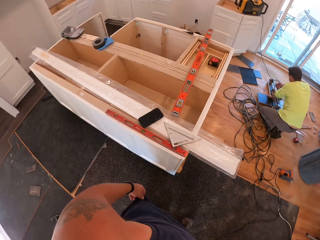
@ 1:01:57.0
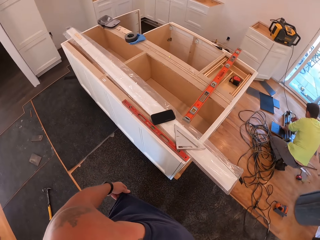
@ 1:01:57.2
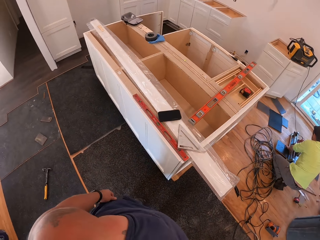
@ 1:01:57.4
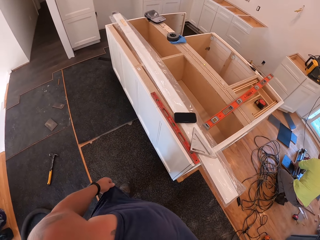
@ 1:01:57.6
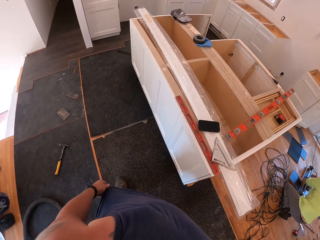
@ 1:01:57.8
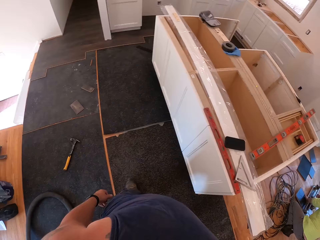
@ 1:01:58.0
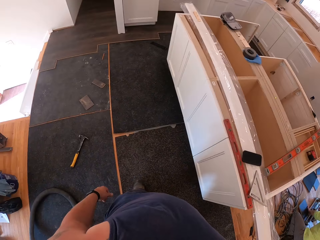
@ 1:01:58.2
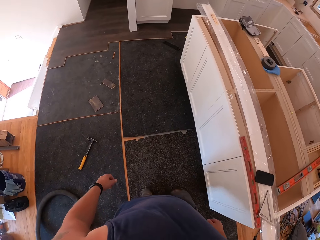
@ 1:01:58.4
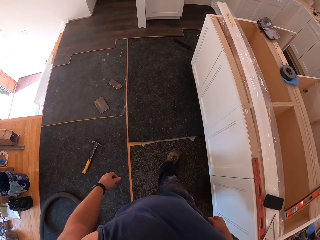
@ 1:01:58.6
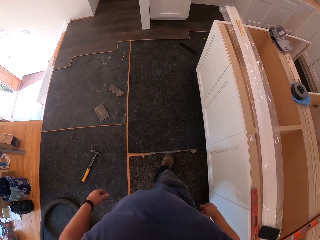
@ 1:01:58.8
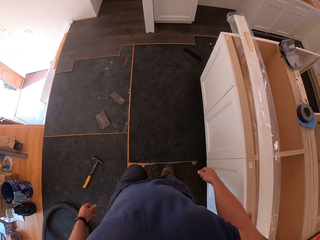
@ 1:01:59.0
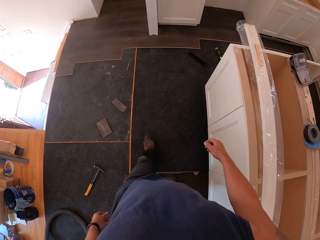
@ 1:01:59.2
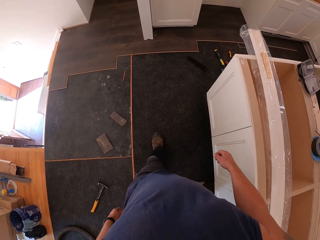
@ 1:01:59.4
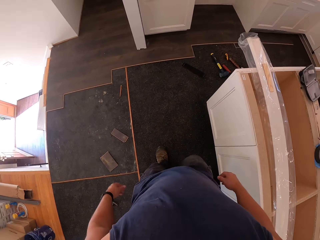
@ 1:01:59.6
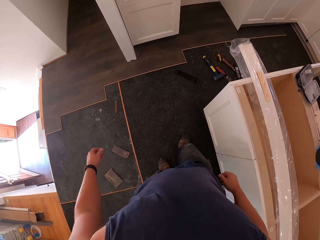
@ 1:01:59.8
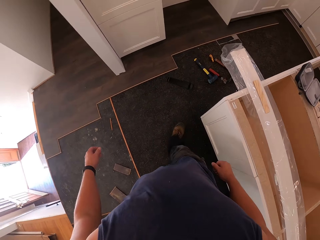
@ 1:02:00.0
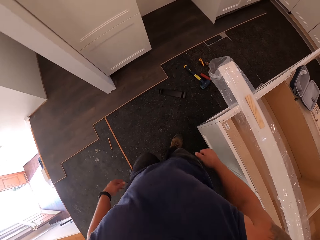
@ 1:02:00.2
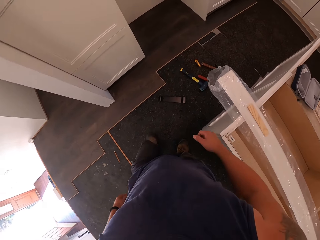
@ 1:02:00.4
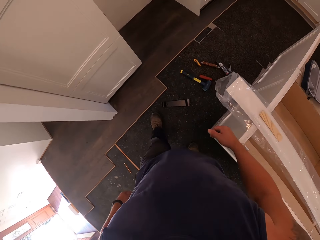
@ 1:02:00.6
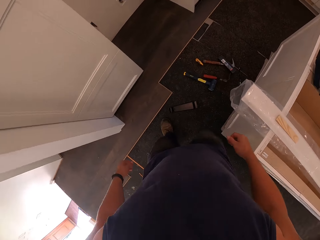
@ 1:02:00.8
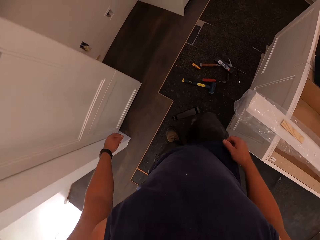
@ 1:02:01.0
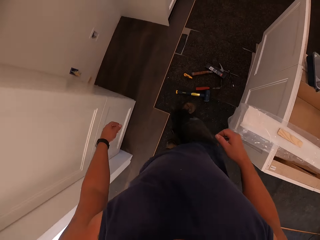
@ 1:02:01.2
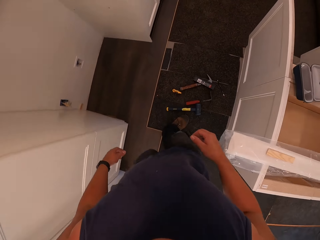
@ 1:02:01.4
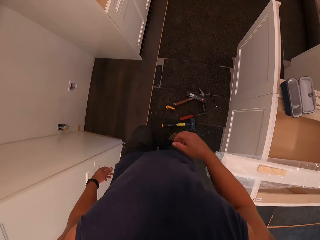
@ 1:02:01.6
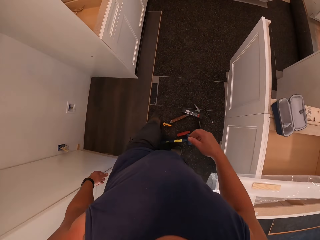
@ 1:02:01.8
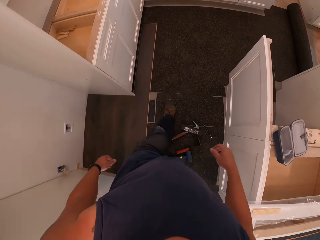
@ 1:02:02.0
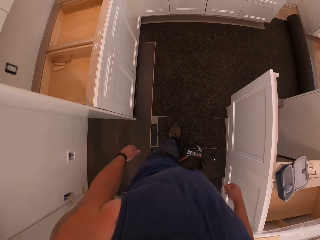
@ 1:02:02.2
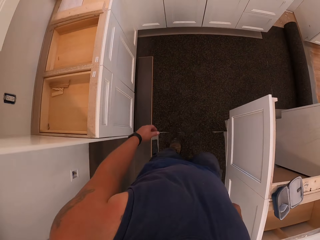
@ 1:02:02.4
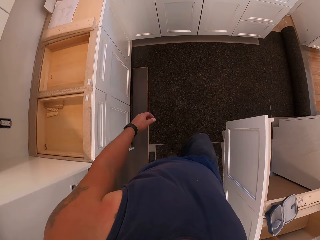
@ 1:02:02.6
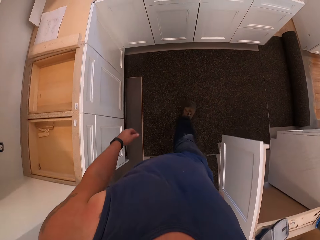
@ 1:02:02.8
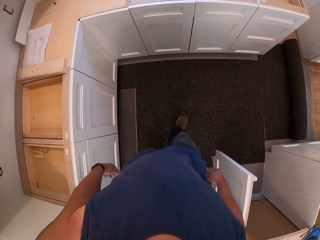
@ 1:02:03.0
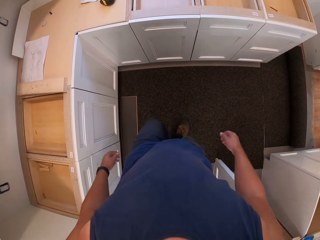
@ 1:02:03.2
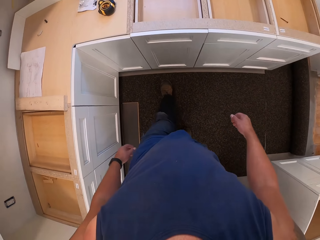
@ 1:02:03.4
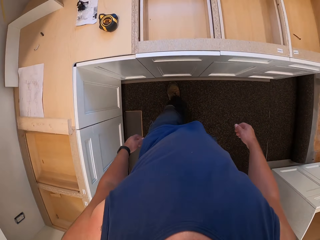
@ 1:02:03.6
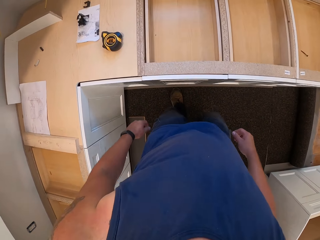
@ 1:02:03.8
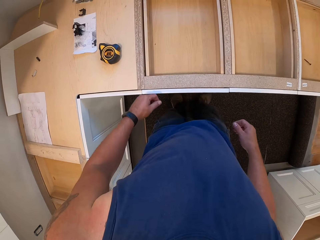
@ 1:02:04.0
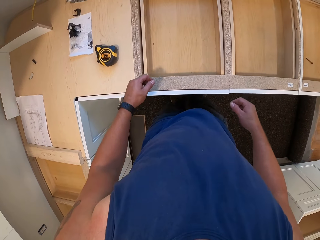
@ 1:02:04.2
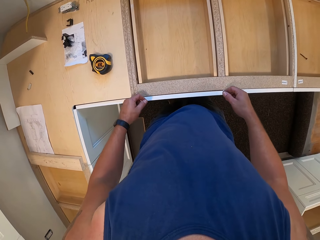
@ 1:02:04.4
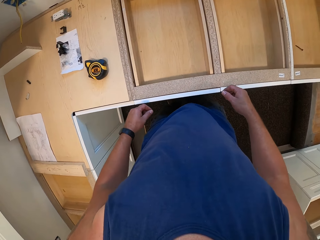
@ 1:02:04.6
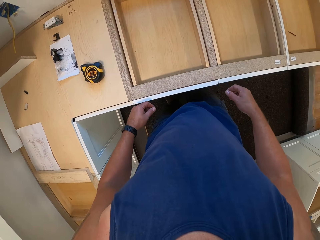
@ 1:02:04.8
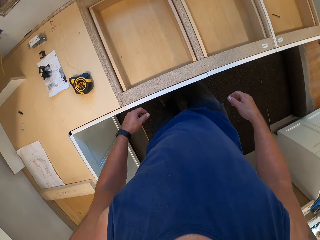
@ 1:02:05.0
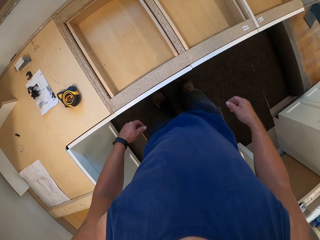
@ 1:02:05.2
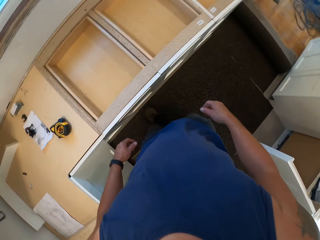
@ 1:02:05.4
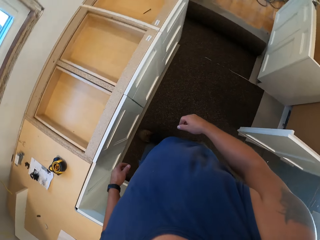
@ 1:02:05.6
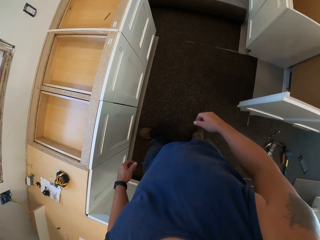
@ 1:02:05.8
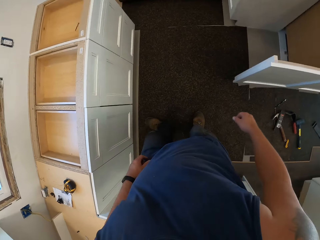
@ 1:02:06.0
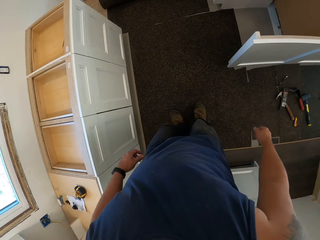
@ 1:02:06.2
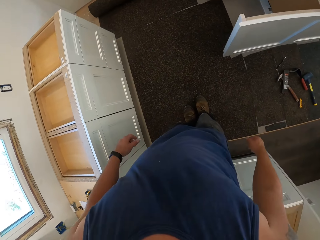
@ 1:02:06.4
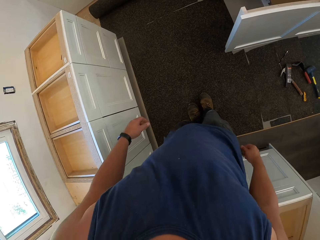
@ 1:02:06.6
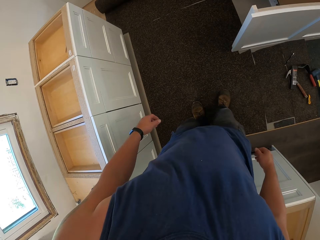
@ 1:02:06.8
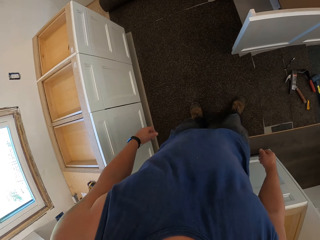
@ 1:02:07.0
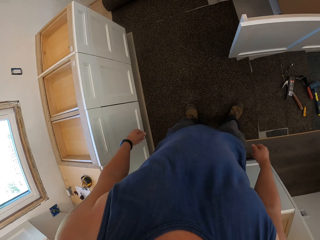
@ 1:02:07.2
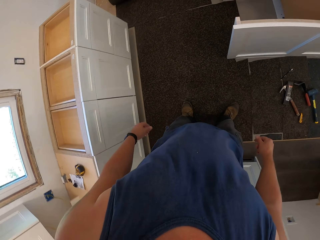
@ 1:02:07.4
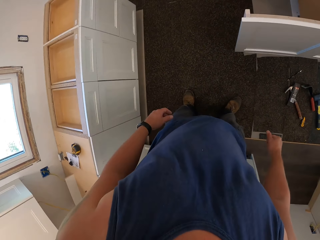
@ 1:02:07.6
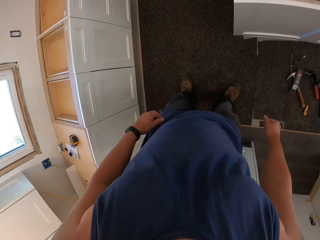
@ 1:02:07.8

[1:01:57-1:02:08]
The camera wearer walks around the room. They look around.

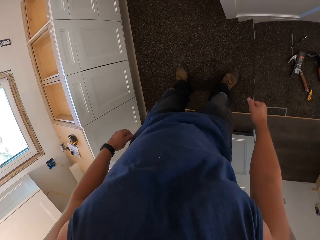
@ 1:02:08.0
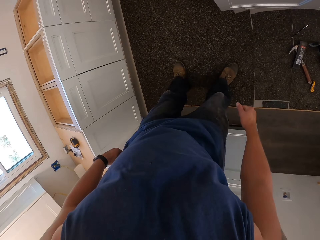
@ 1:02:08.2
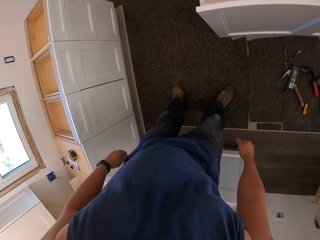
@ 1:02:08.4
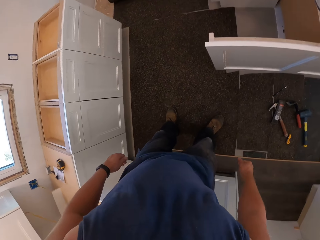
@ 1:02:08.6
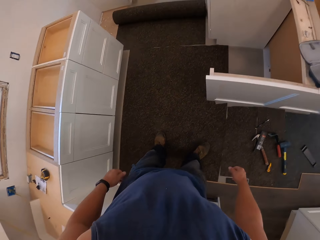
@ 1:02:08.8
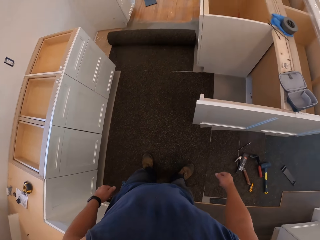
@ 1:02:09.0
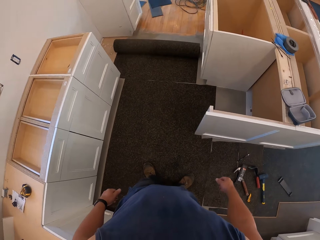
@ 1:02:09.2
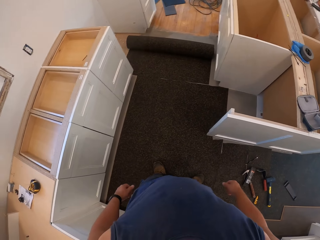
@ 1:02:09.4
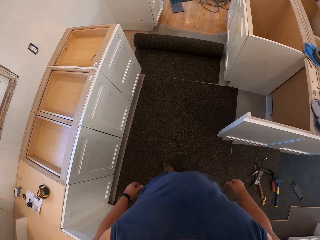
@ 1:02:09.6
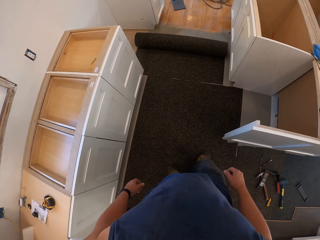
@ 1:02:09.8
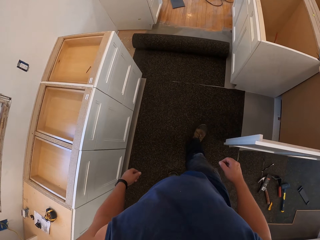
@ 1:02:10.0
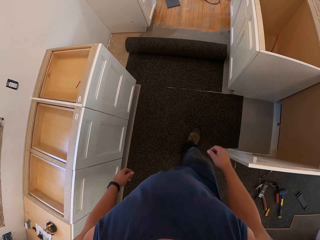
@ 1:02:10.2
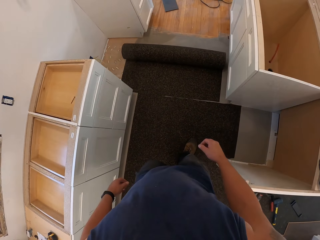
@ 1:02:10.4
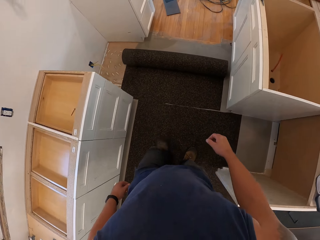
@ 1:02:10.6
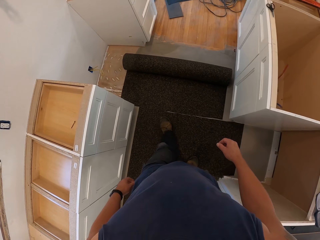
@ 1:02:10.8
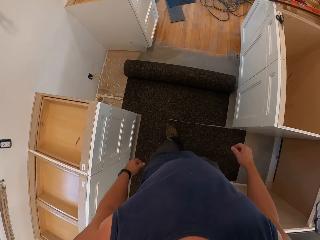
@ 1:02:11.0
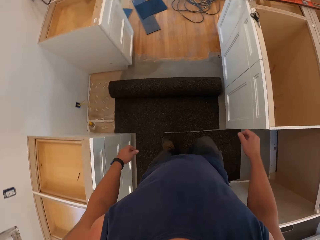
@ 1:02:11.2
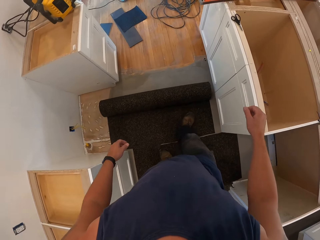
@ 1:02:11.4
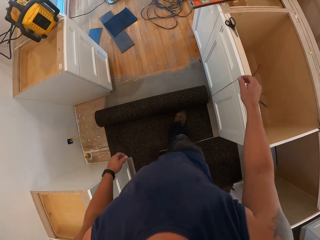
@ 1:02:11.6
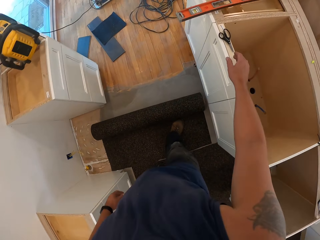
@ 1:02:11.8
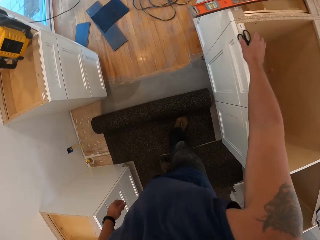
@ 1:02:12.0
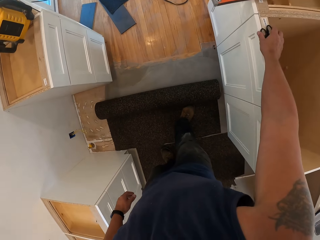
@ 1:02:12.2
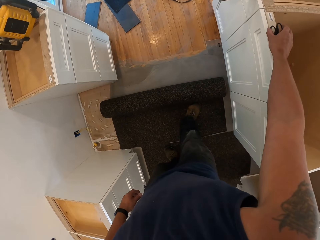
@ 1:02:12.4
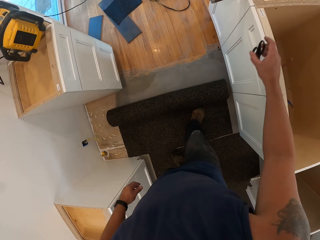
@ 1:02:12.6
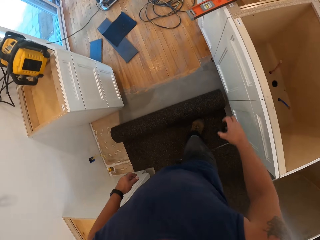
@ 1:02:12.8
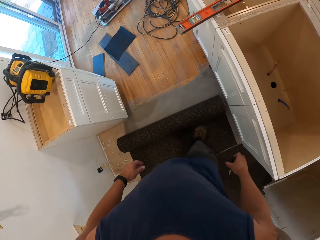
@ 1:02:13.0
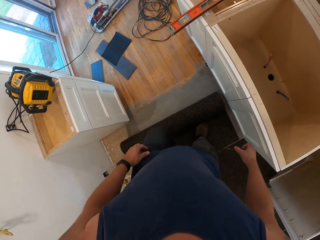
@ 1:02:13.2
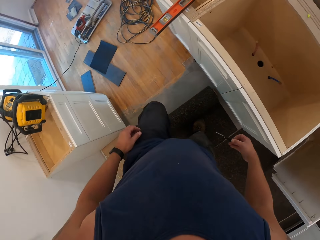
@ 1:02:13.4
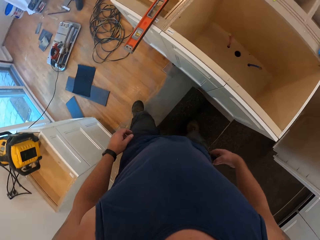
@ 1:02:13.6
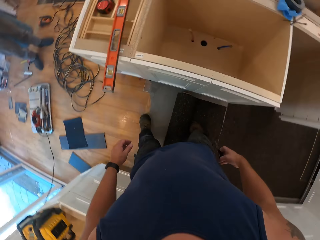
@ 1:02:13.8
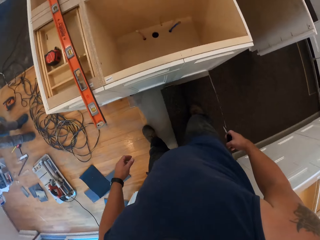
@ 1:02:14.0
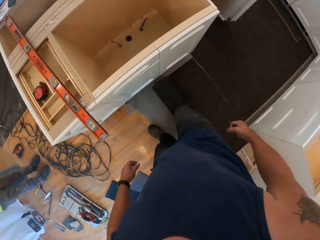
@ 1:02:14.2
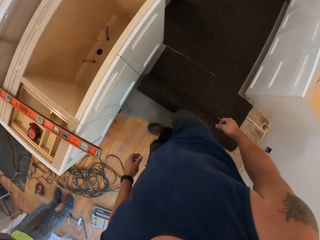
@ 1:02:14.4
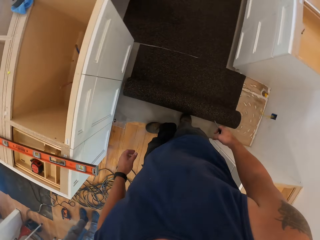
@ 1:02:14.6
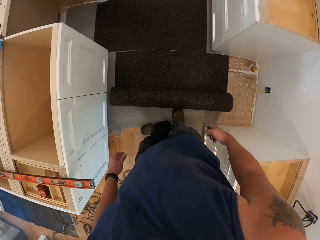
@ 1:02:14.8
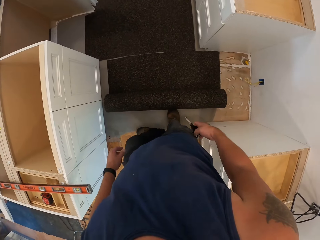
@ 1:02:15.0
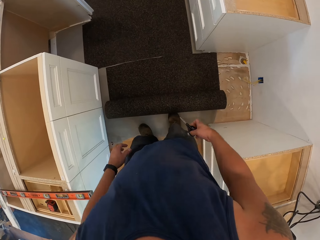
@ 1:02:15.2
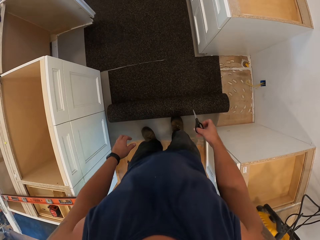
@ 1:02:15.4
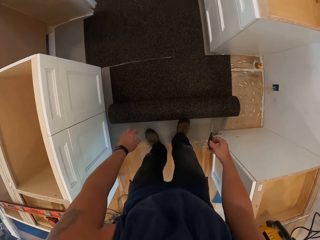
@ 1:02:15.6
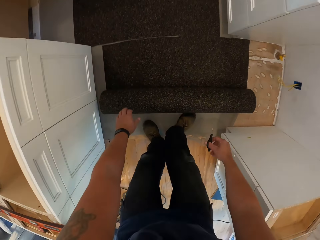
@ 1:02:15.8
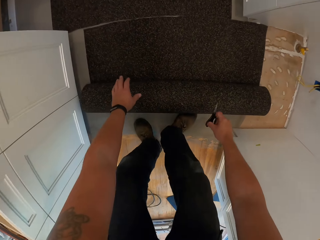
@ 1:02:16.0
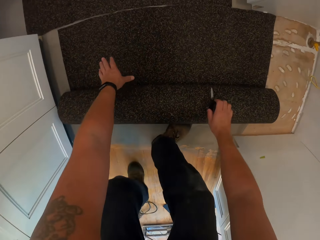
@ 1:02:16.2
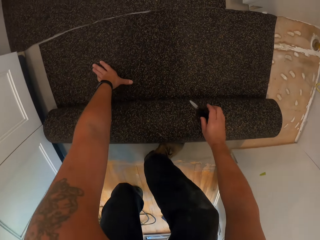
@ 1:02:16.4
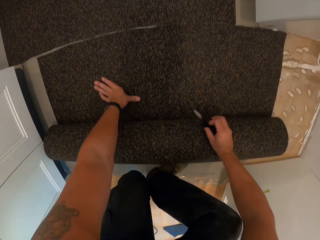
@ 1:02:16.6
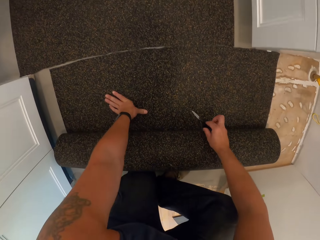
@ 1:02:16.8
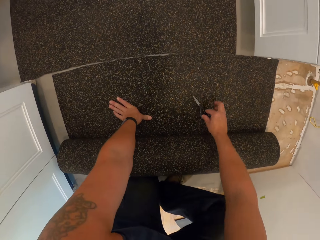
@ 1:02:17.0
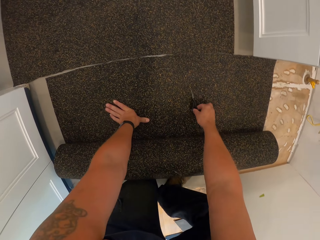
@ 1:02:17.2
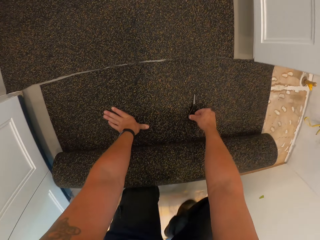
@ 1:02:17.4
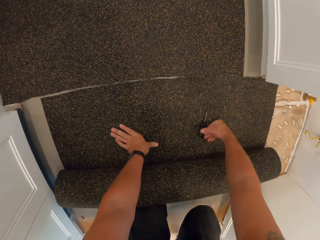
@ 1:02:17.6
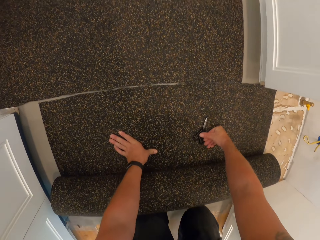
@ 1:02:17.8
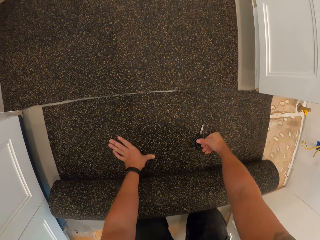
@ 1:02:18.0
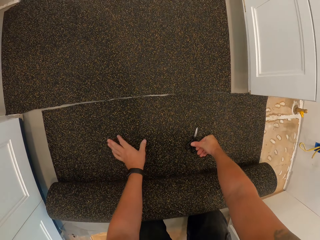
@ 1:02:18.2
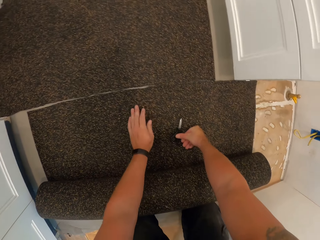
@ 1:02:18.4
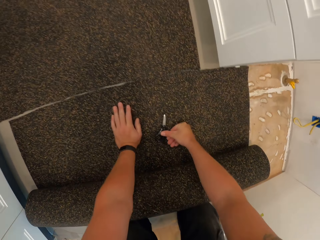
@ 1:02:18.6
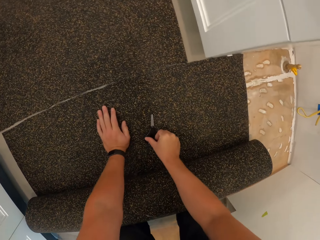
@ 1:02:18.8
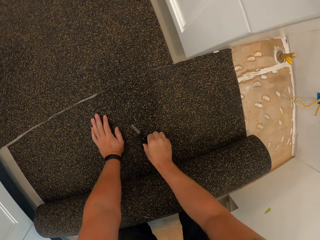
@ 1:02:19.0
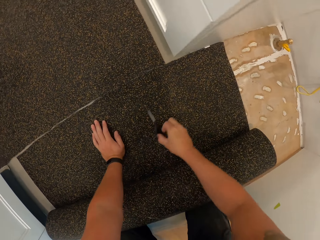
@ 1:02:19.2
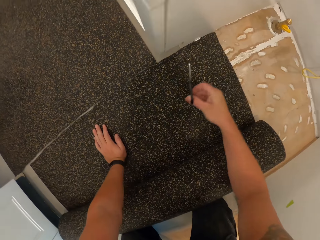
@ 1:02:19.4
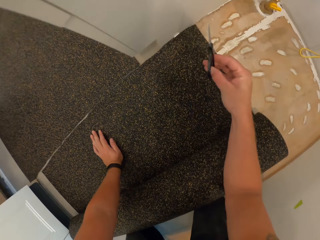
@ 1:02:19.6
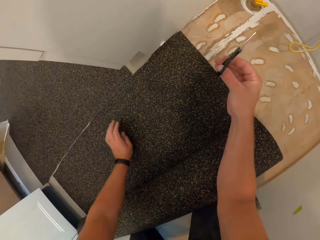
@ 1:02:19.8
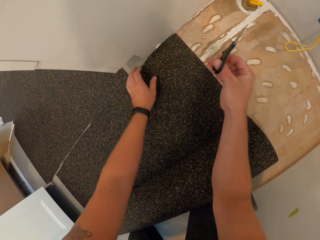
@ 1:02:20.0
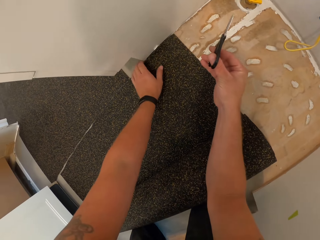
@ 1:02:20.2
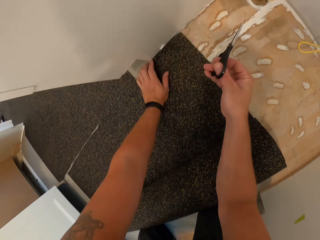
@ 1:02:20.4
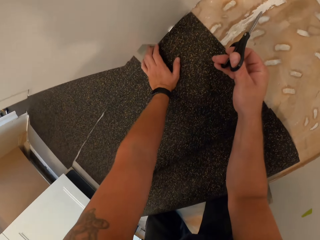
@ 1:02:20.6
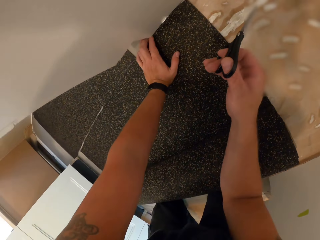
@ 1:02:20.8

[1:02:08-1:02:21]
The camera wearer walks around the room. He picks up the pair of scissors on the cabinet board with his right hand. He bends down on the floor. He touches a carpet tile.
